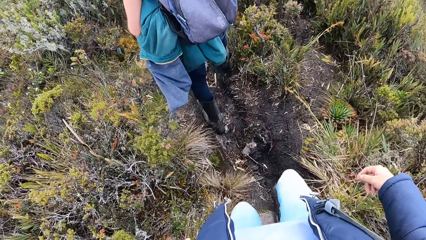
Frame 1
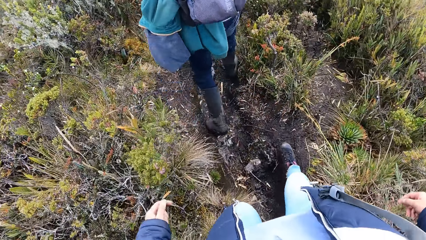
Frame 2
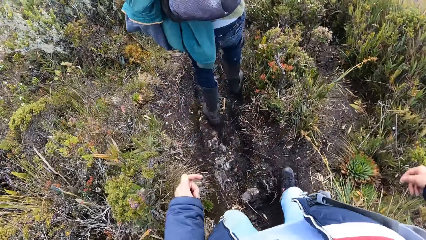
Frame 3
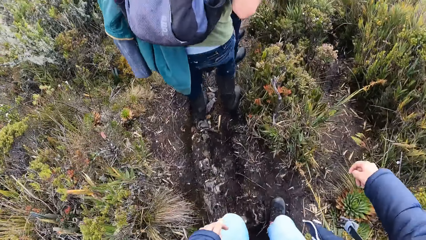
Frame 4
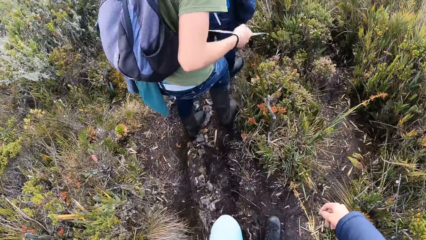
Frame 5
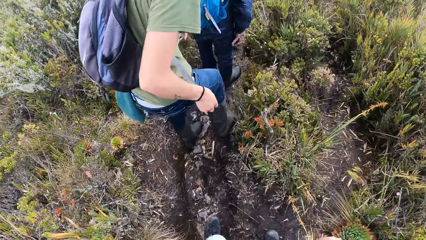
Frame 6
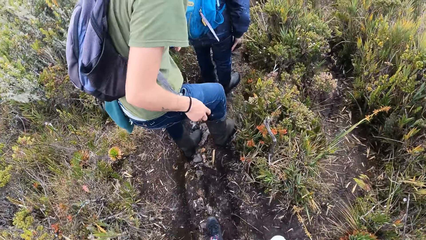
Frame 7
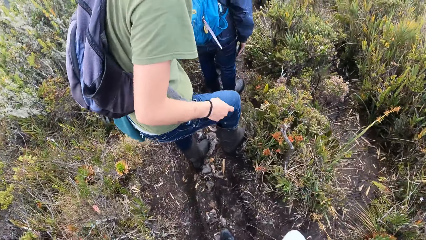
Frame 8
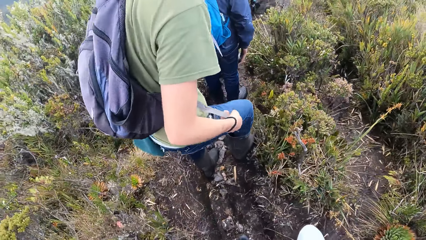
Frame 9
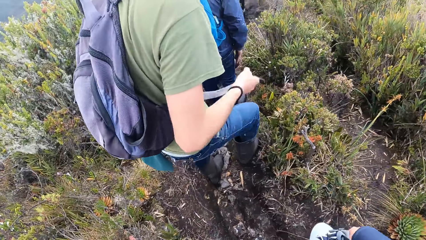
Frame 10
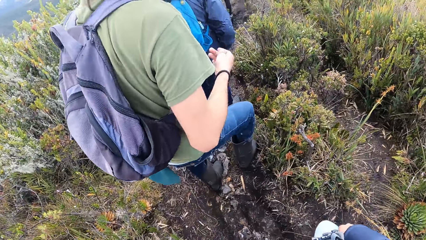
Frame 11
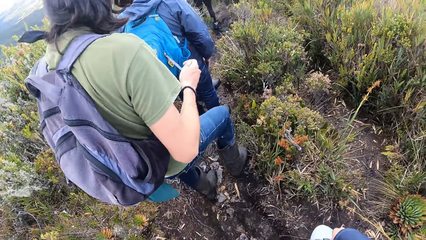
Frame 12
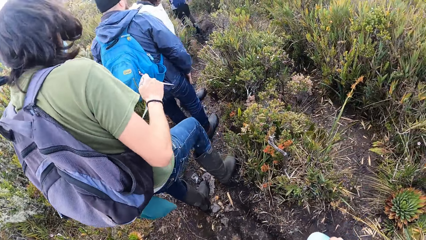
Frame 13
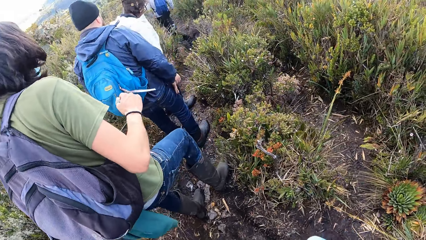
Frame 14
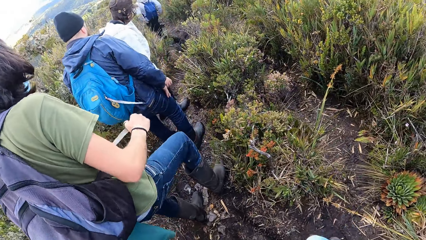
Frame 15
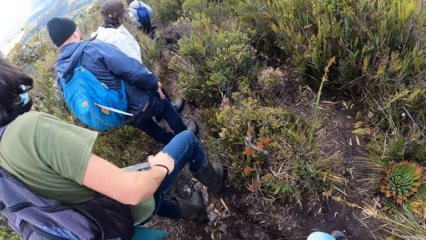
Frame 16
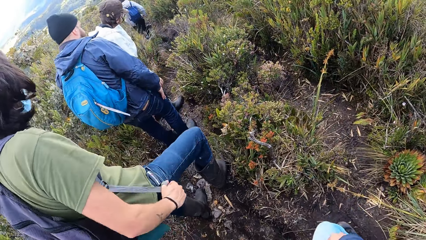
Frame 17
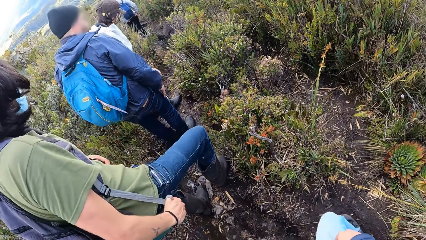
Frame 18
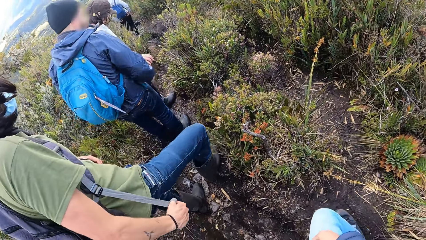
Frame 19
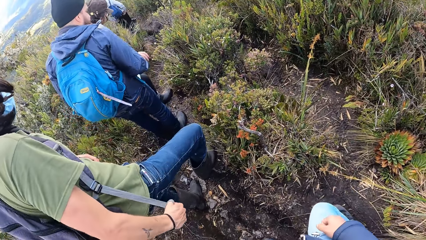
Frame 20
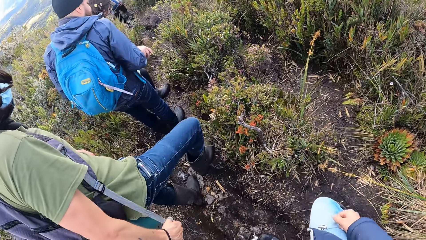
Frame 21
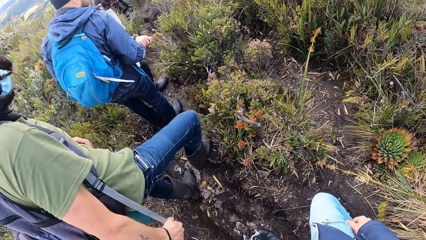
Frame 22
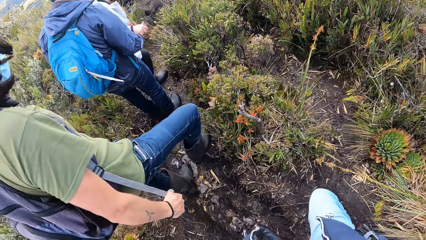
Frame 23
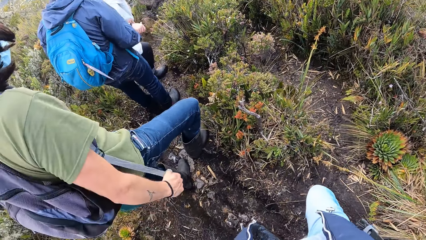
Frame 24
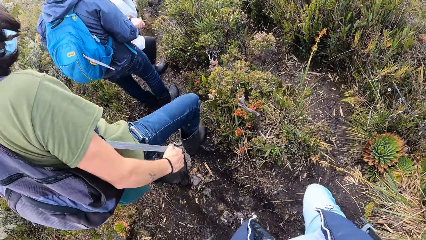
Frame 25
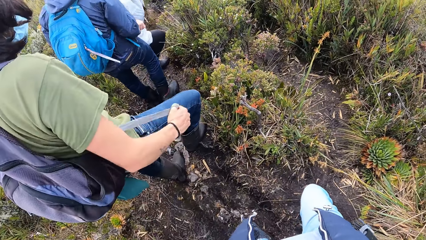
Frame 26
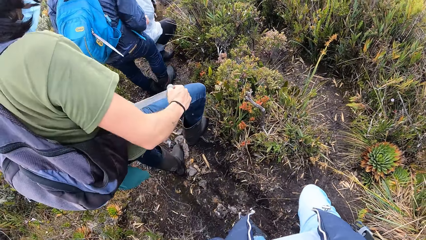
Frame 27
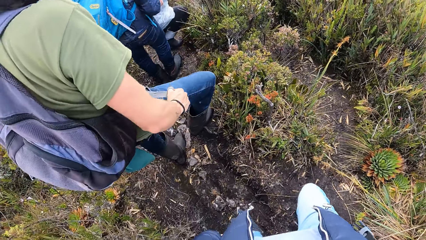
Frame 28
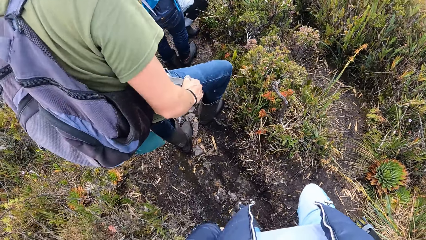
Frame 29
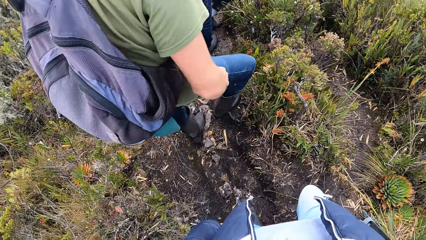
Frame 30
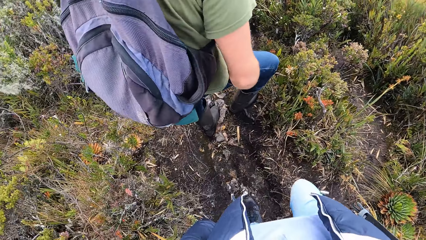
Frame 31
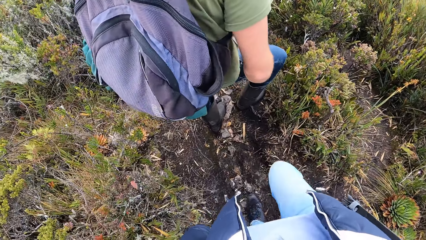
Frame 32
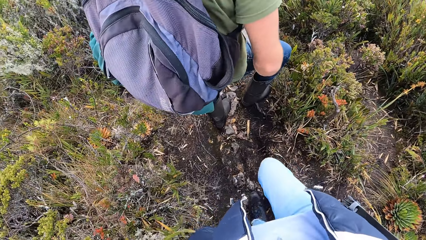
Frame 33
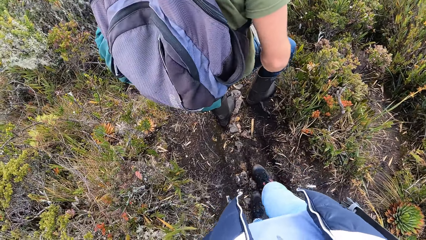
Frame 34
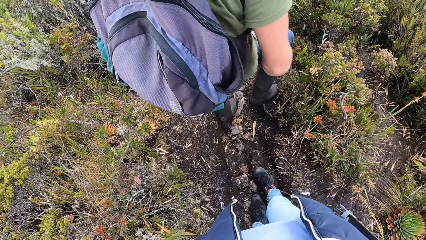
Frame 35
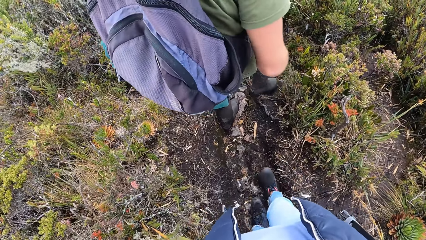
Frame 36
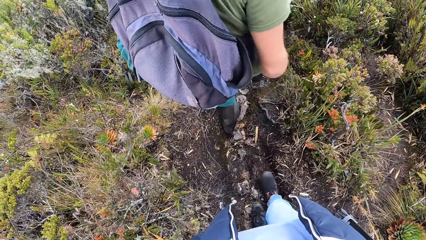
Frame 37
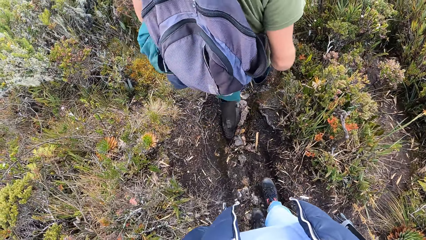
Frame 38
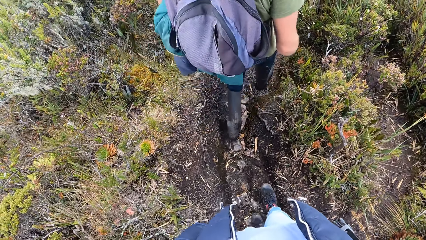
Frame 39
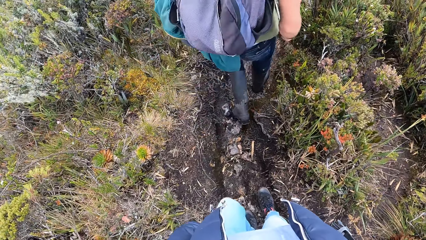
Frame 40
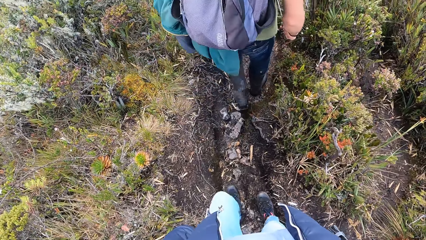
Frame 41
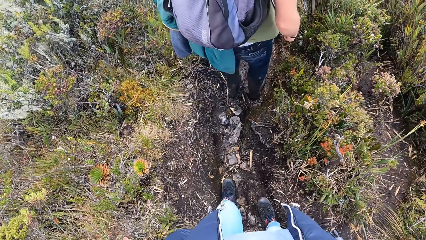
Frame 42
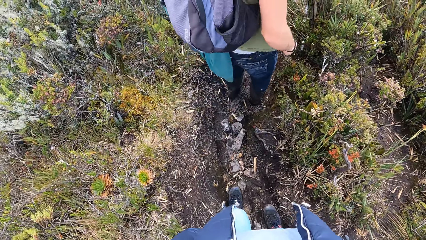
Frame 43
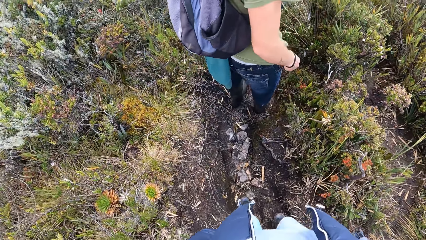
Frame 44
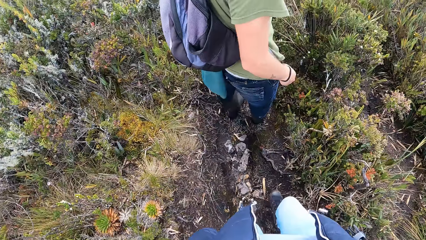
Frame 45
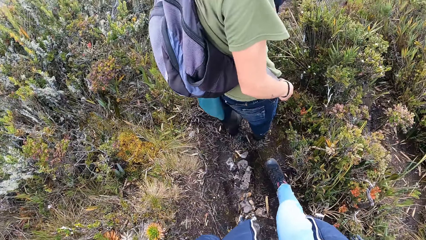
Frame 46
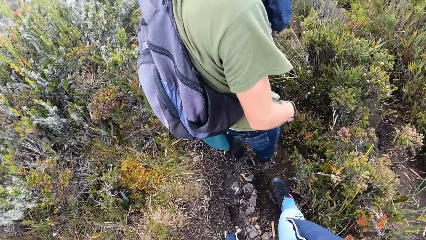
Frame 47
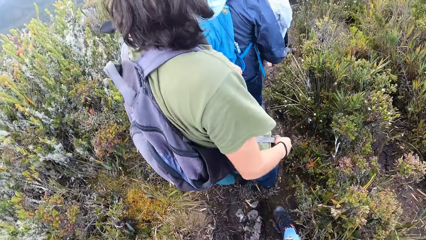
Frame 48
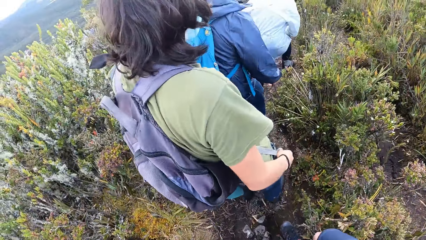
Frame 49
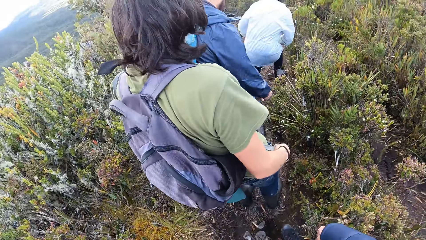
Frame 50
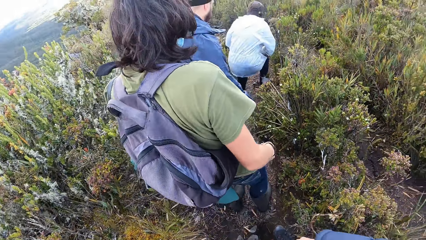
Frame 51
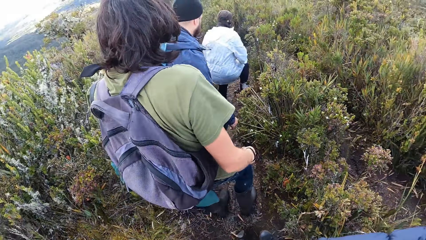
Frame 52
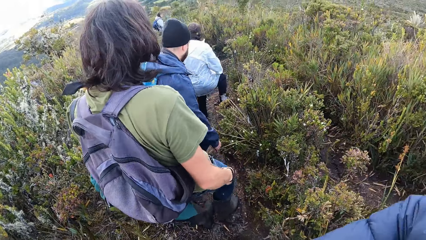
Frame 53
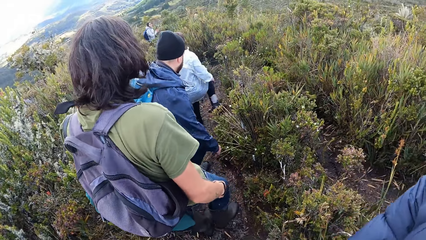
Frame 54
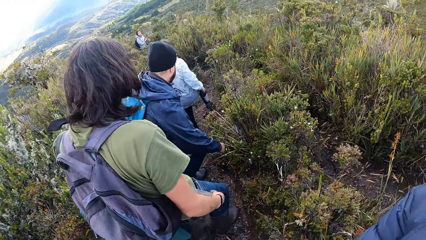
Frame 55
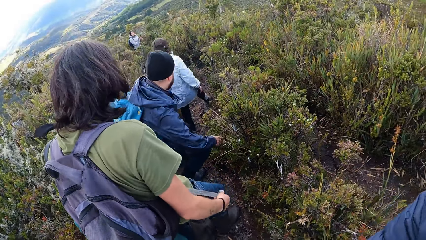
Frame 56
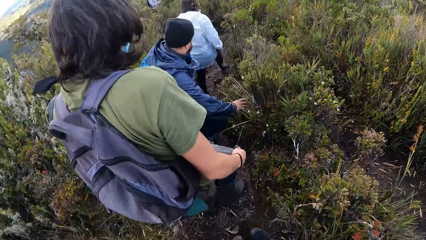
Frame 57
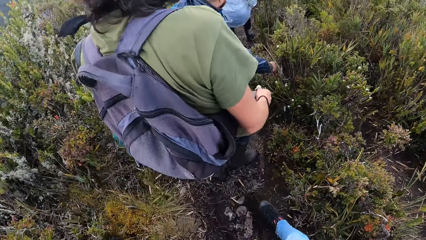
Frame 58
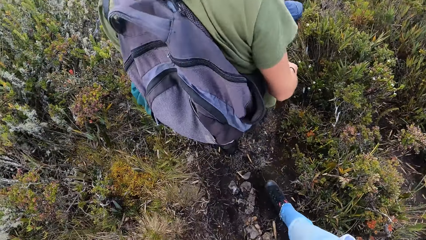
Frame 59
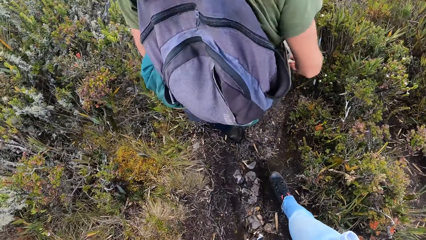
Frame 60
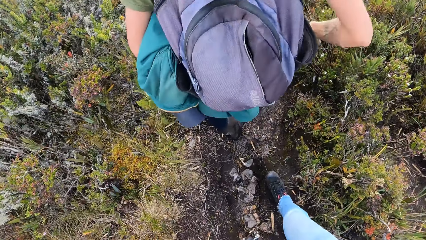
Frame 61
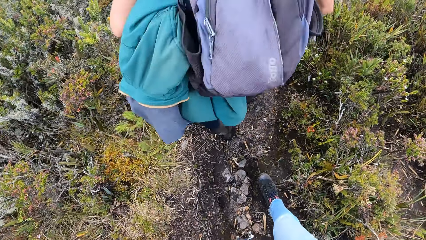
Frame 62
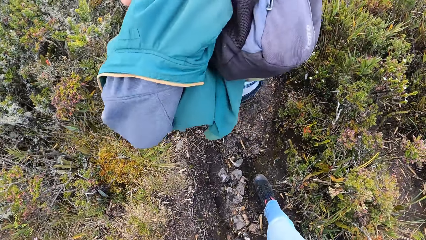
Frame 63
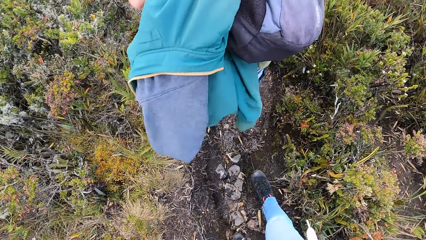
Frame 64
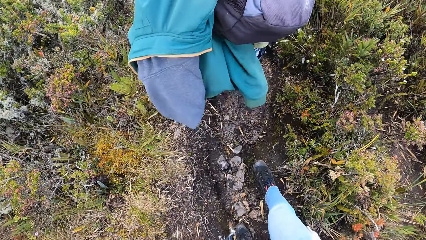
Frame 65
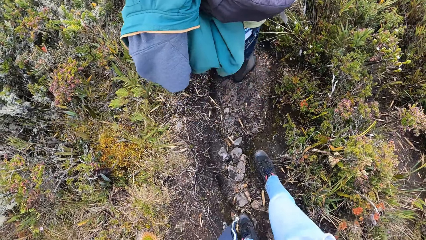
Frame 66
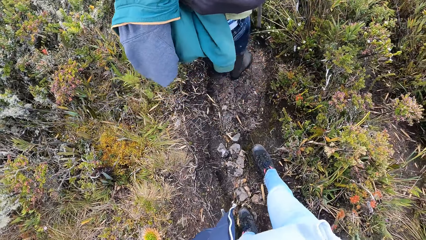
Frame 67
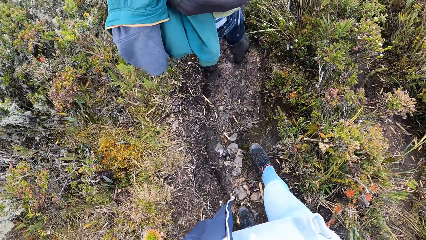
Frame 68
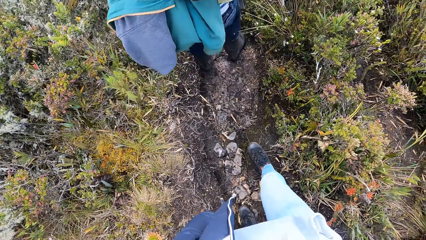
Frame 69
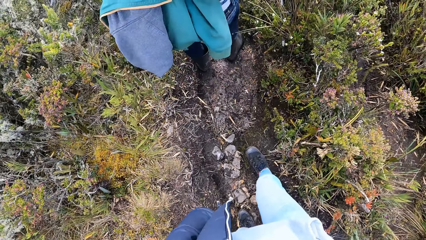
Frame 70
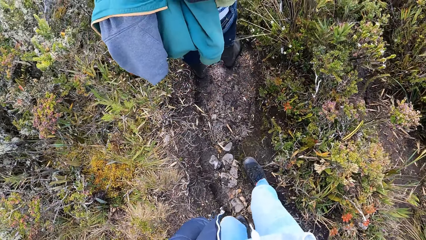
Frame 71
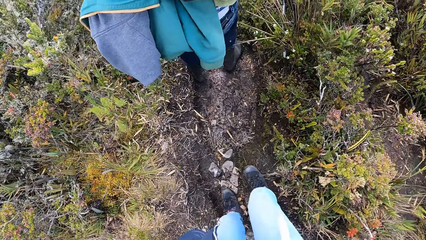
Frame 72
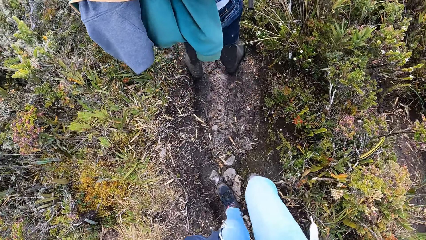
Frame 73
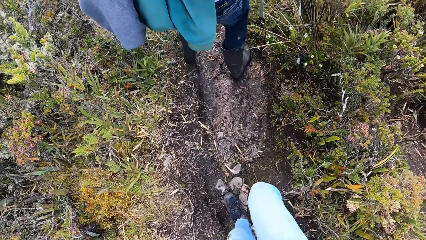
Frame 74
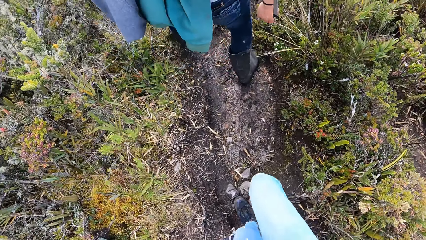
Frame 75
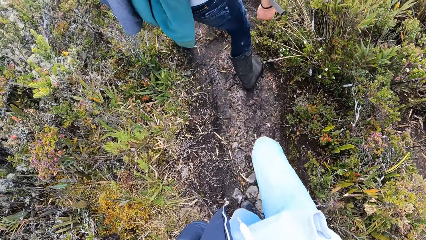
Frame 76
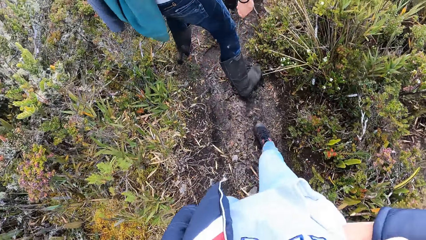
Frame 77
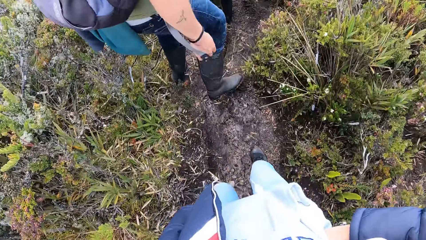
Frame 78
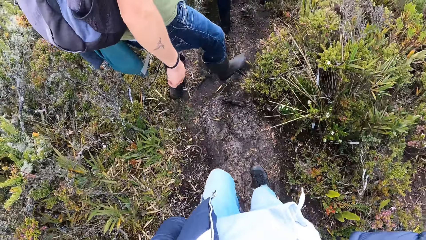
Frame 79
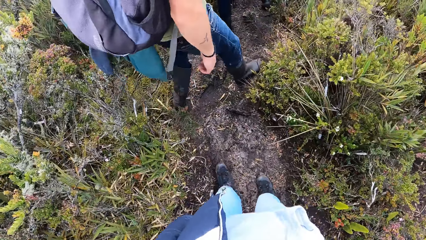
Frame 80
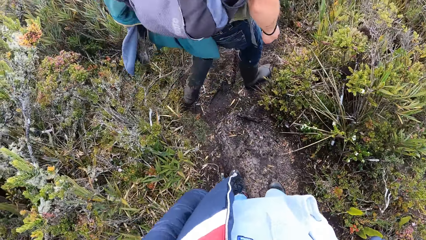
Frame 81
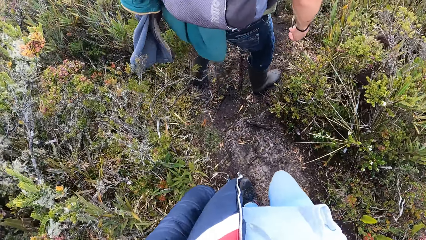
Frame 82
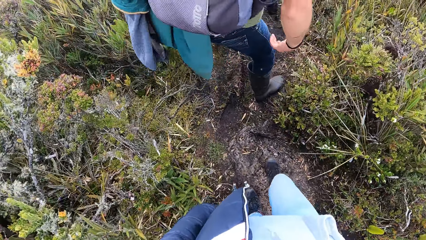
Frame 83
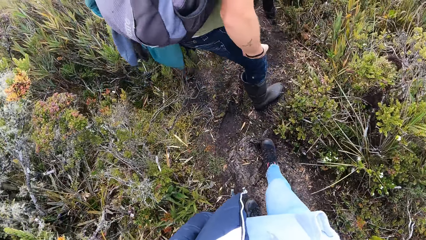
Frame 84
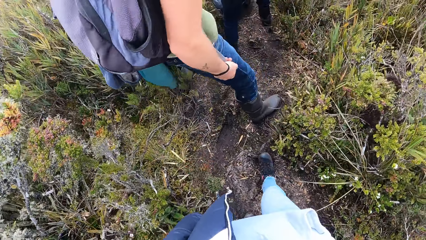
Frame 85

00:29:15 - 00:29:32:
A man stands on the path and swings the bag string. The camera wearer looks around. They stand on the path. They walk around the field. They stand on the path. They walk around the field.
